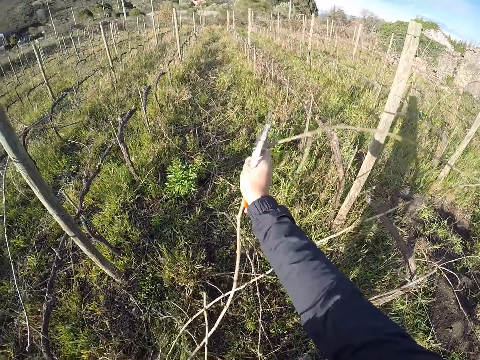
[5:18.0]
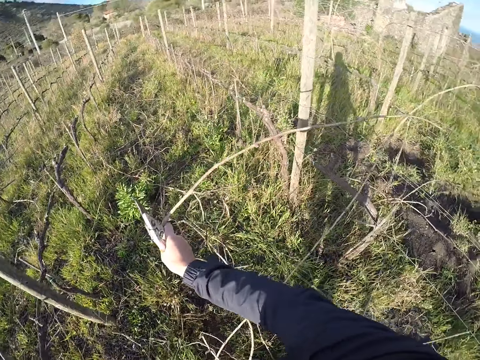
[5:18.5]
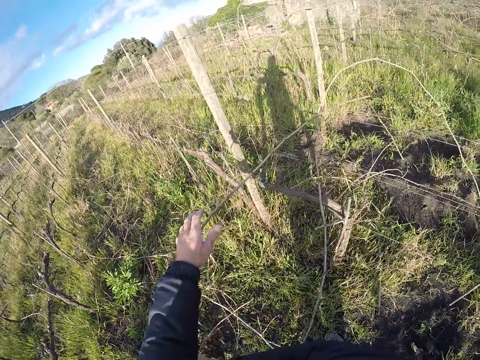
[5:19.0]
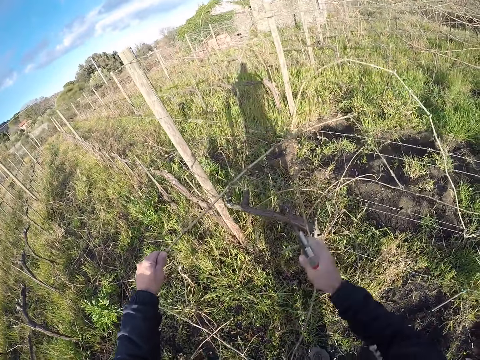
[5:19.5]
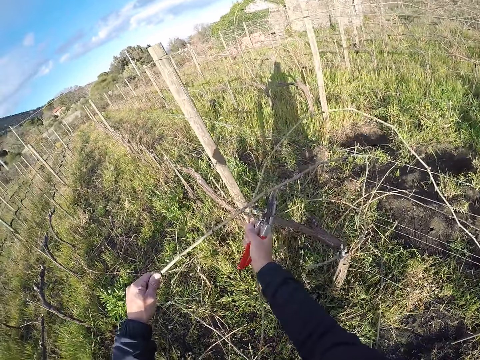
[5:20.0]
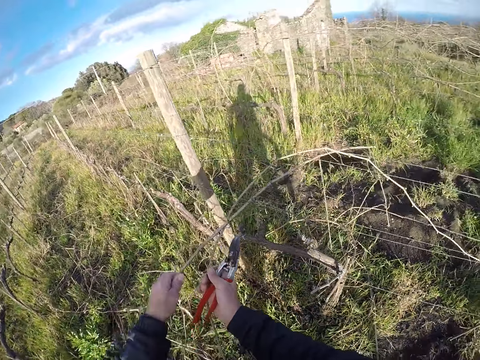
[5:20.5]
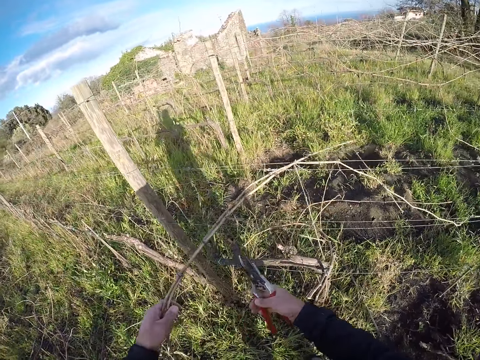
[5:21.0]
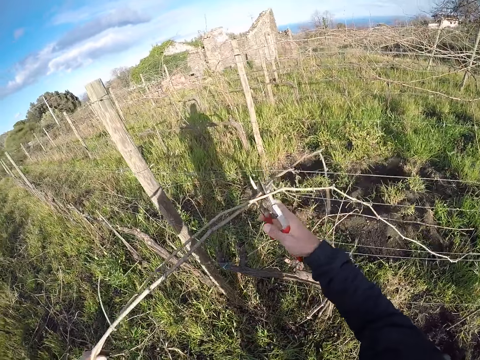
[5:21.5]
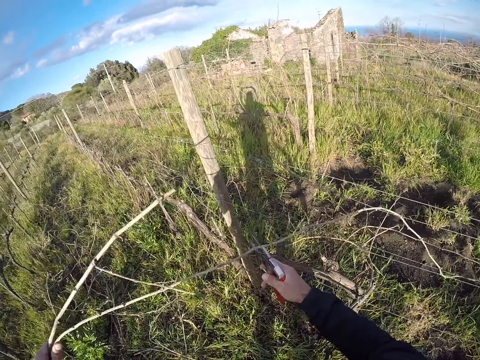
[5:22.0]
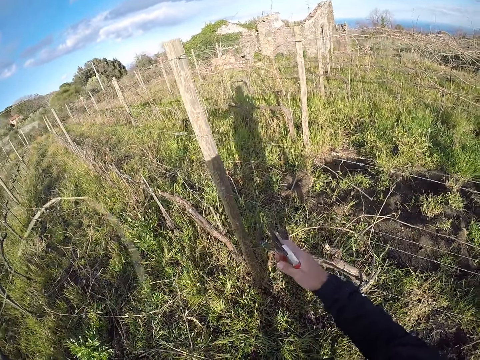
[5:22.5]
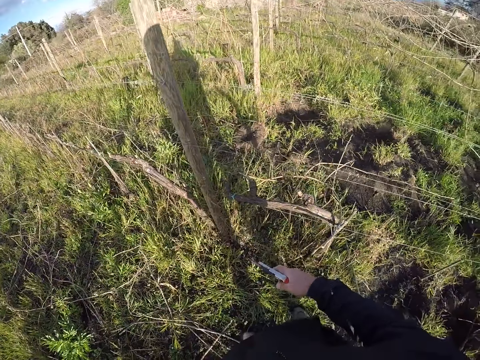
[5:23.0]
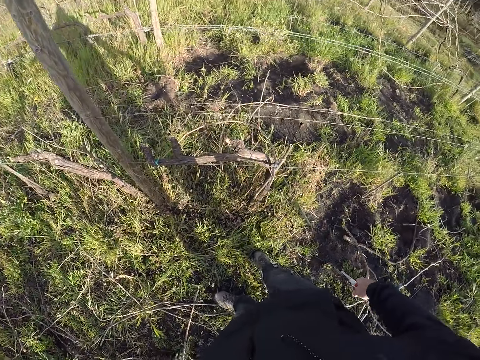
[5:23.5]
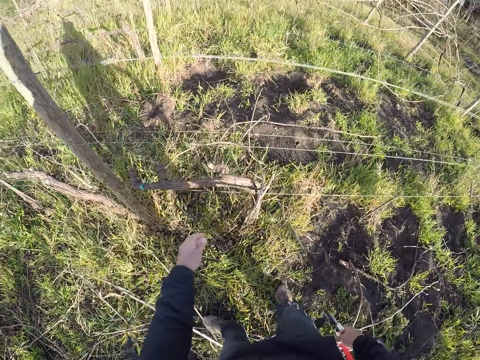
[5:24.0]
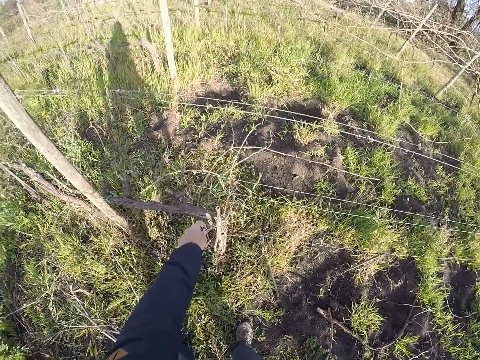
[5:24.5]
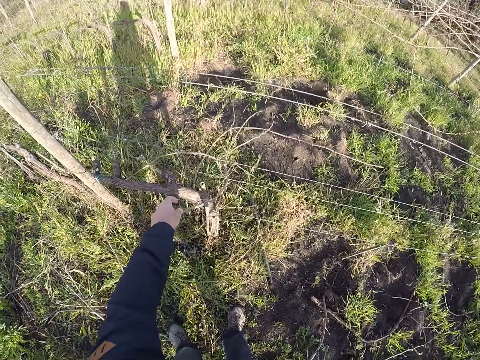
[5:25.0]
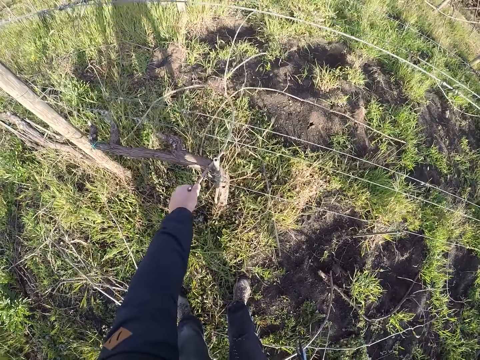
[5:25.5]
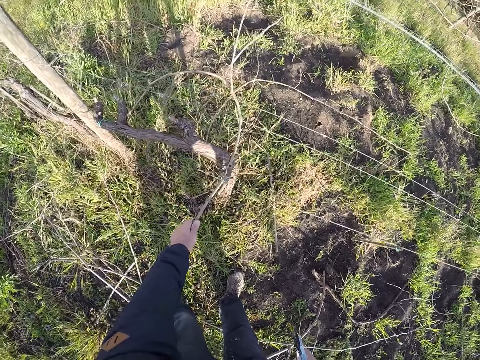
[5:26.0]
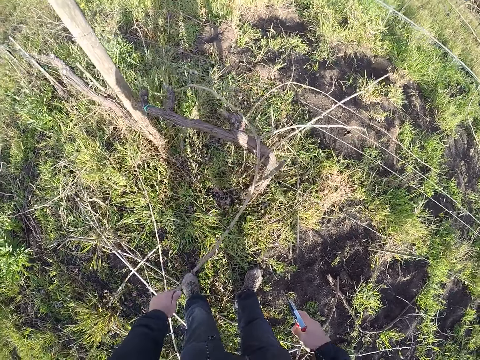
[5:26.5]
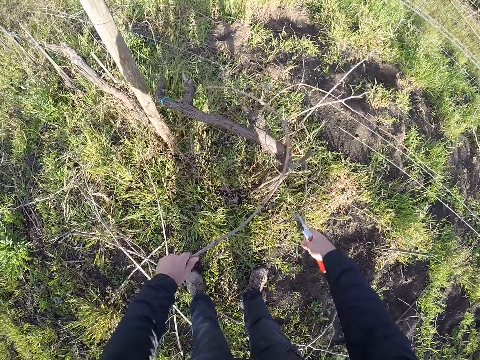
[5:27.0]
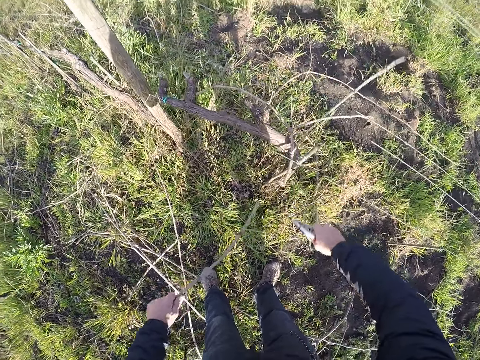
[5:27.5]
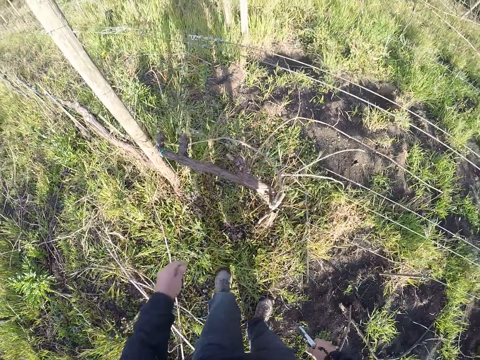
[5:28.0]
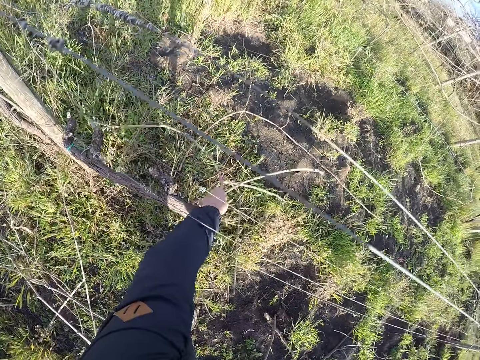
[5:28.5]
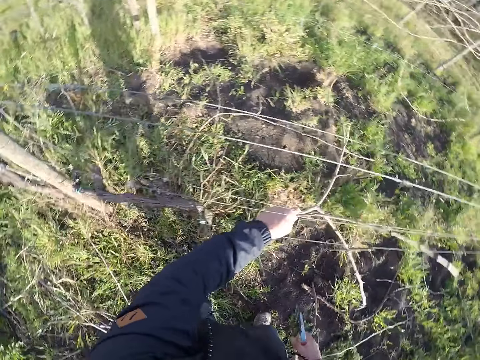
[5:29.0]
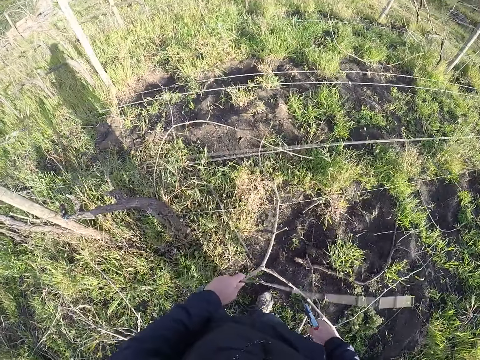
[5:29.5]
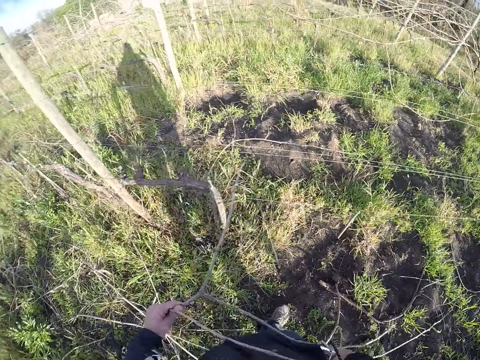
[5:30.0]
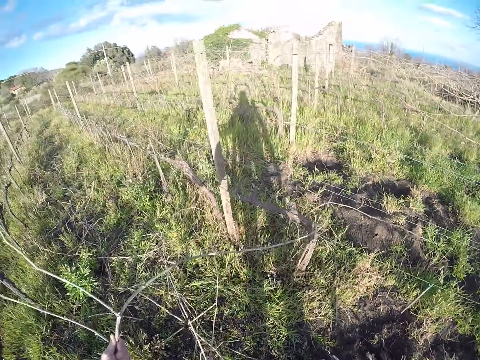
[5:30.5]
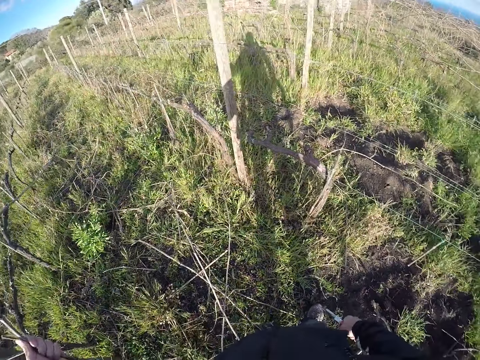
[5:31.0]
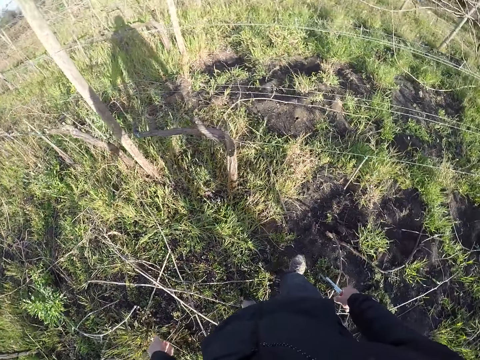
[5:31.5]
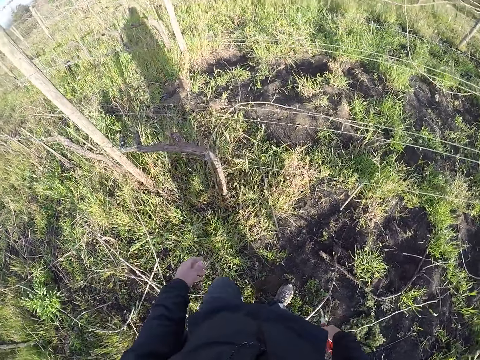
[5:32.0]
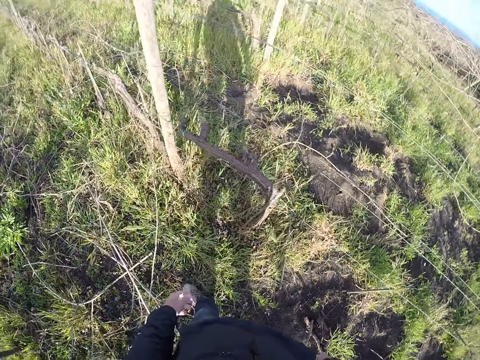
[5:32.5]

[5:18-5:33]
The camera wearer pulls sticks from the fence. He cuts the twig with the cutter in his right hand. He drops the twigs in his left hand on the ground. He draws out a twig from the wire fence with his left hand. He cuts the twig with the cutter in his right hand. He drops the twigs in his left hand on the ground. He draws out a twig from the wire fence with his left hand. He drops the twigs in his left hand on the ground.

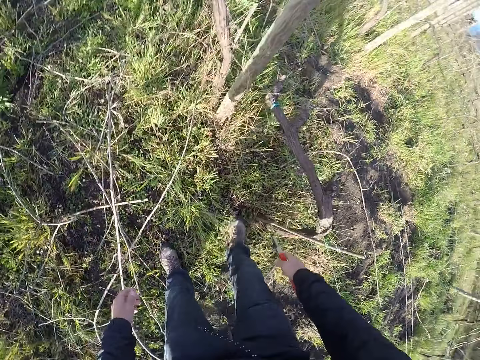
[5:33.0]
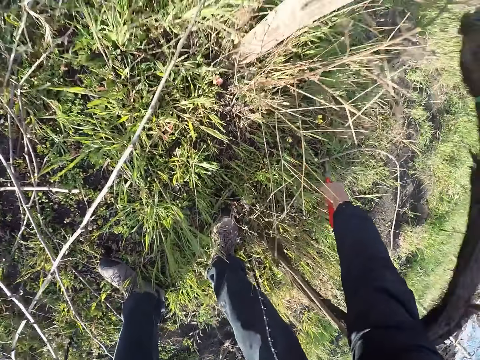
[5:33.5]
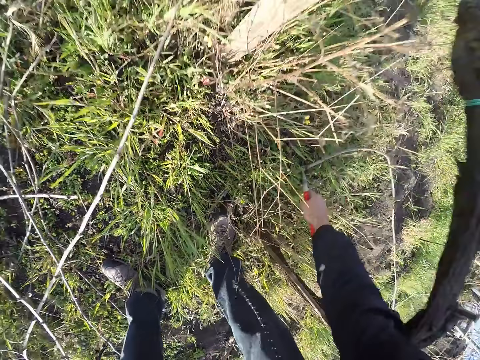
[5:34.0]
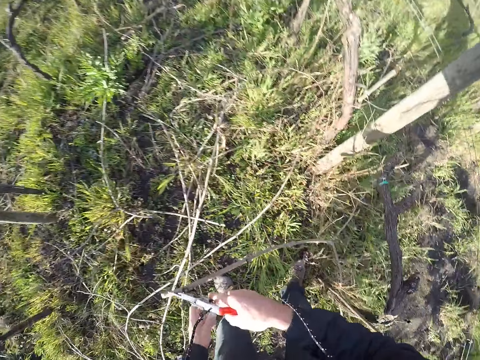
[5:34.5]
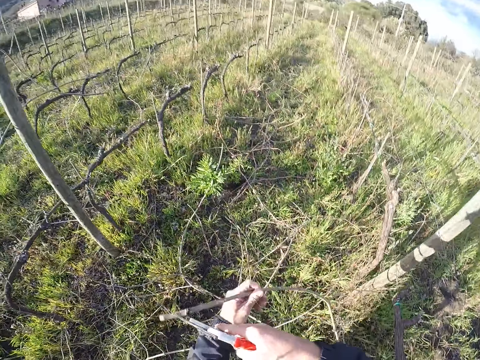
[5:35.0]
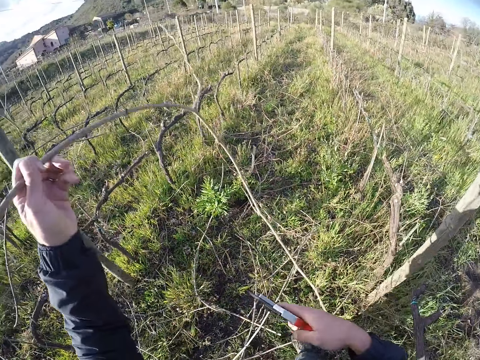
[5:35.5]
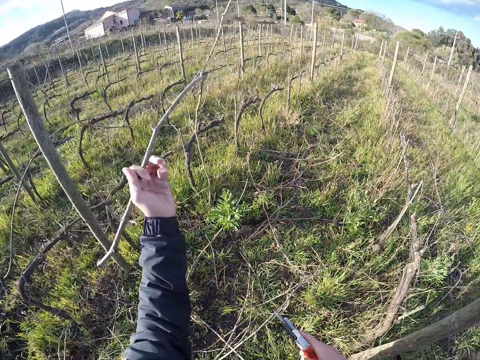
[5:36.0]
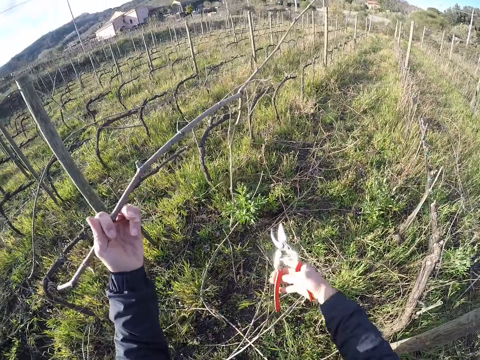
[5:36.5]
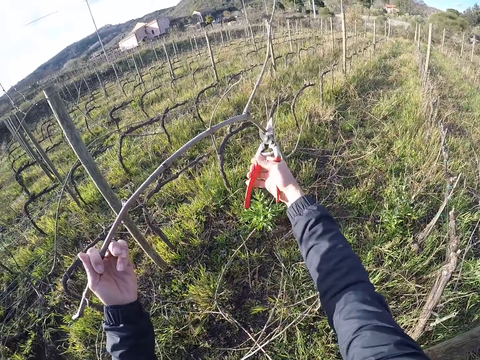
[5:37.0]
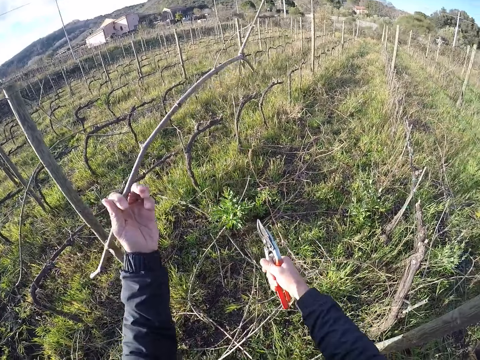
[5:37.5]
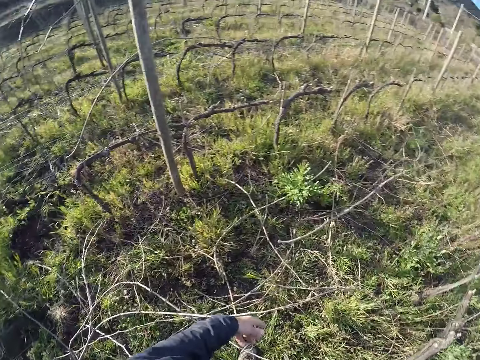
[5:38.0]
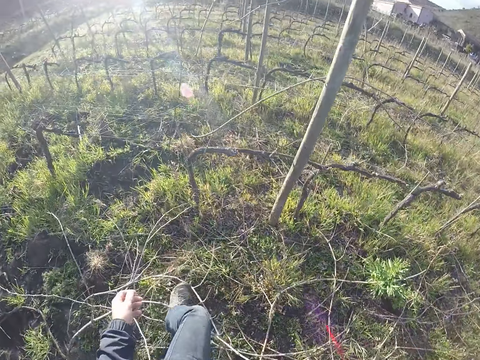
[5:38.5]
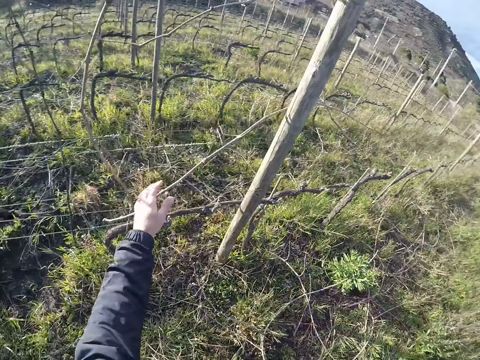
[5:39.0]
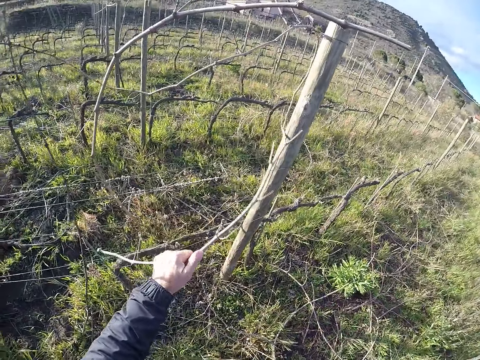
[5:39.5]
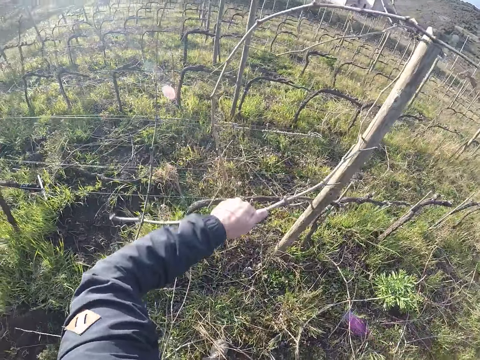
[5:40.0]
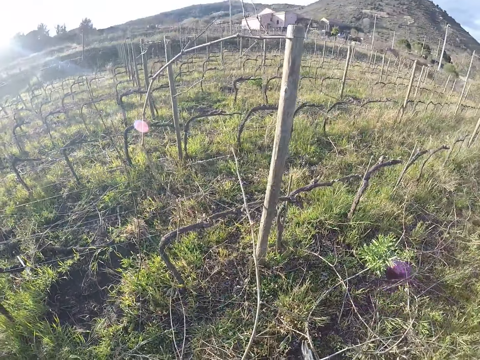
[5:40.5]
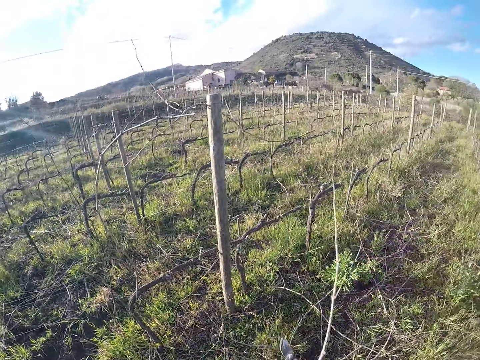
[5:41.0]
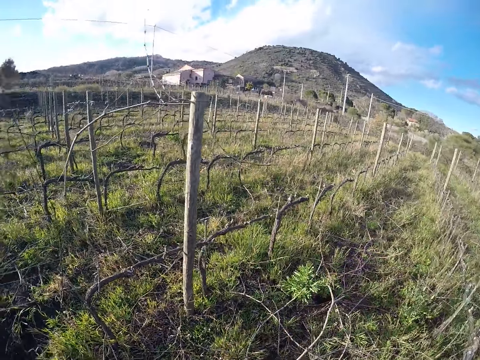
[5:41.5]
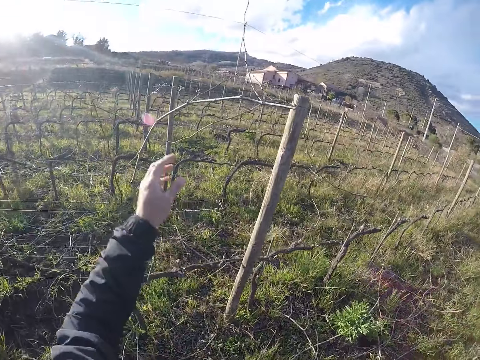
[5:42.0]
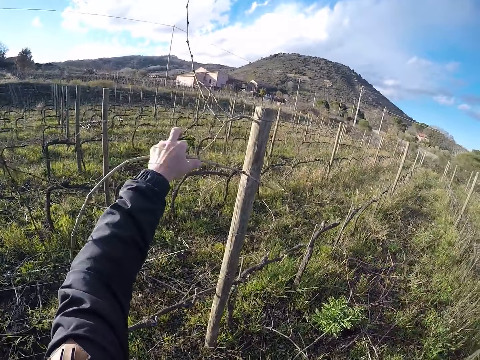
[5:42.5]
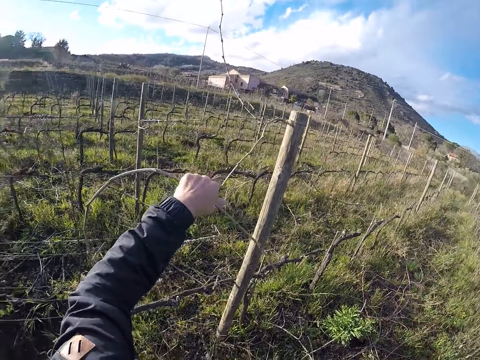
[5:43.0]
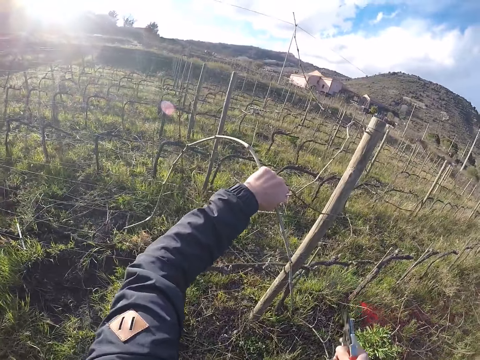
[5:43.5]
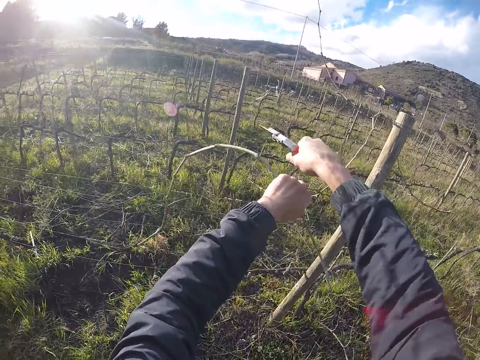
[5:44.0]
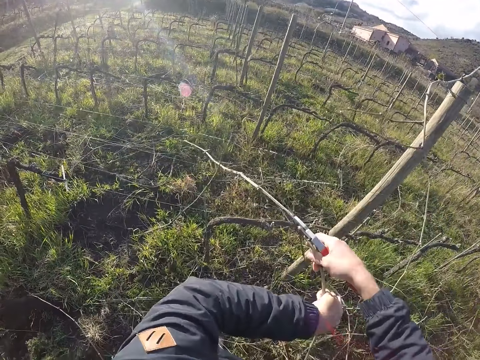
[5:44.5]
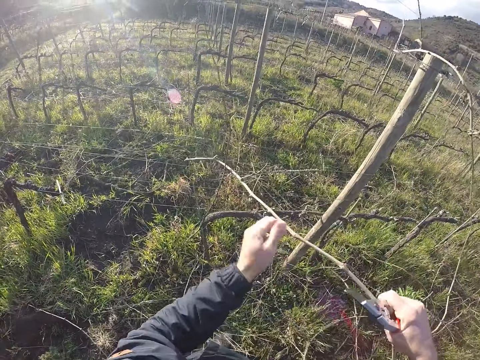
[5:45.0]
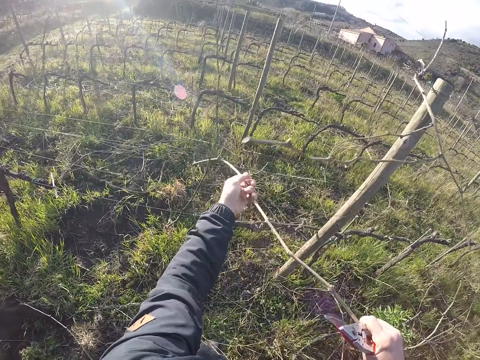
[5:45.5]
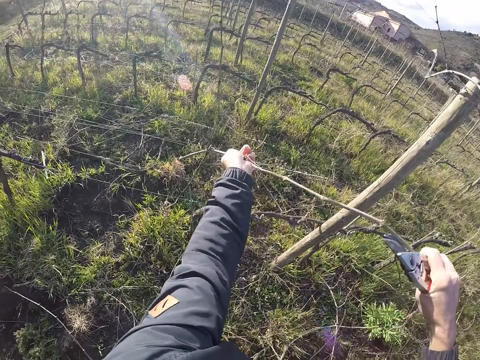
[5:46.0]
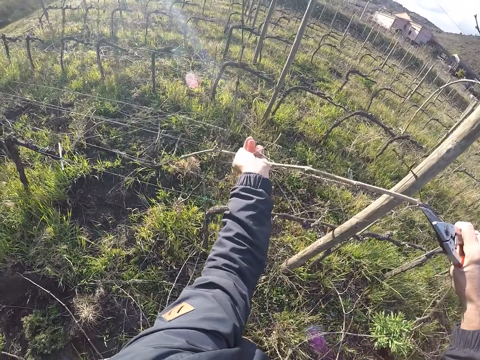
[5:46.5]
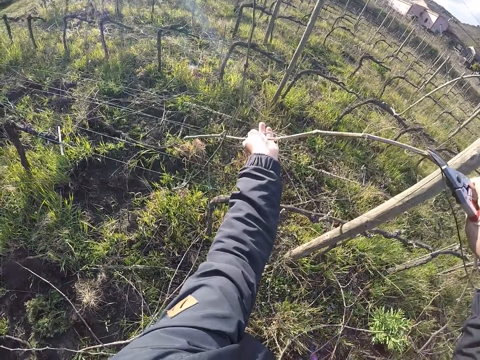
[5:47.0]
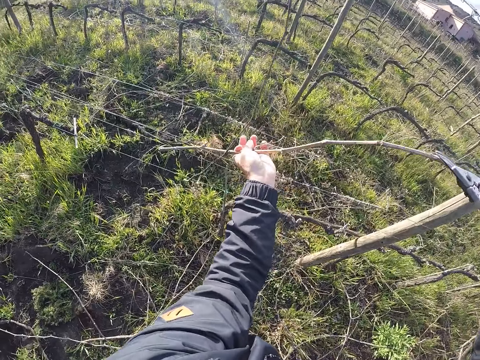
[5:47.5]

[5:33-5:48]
The camera wearer picks up a twig from the ground with his right hand. He holds the stick with his hand. He passes the twig to his left hand. He cuts the twig with the cutter on his right hand. He drops the twig on the ground with his left hand. He draws out a twig from the fence with his hands. He drops the twigs in his left hand on the ground. He draws out a twig from the wire fence with his left hand. He cuts the twig with the cutter on his right hand. He pulls sticks.
